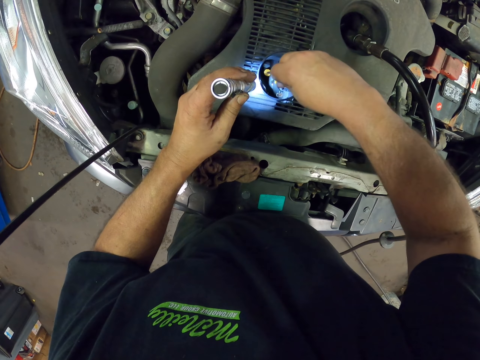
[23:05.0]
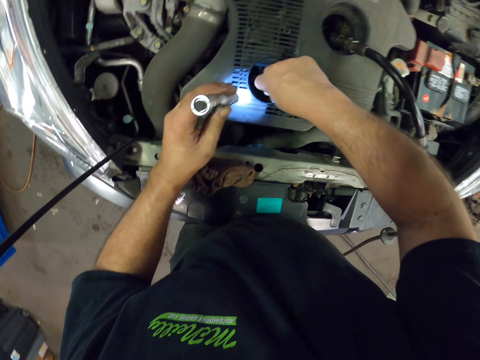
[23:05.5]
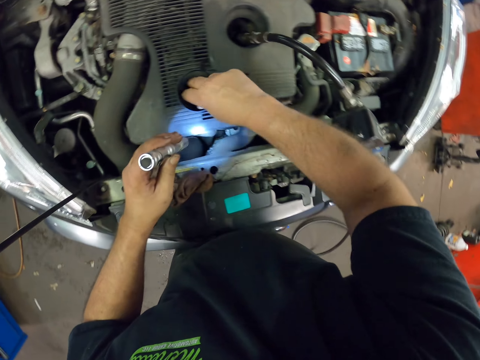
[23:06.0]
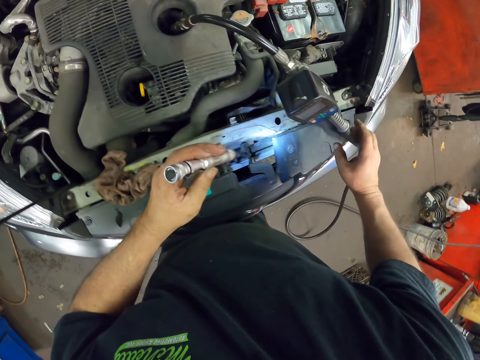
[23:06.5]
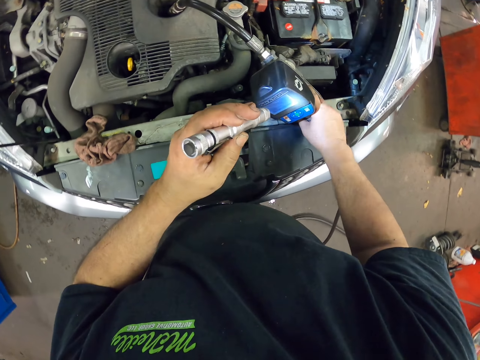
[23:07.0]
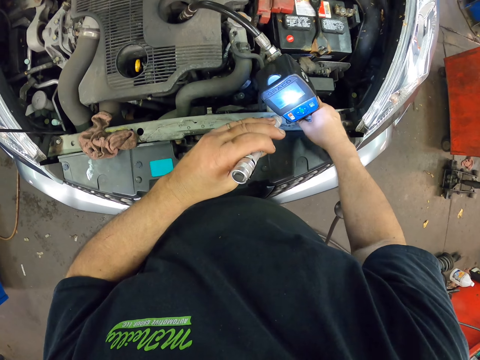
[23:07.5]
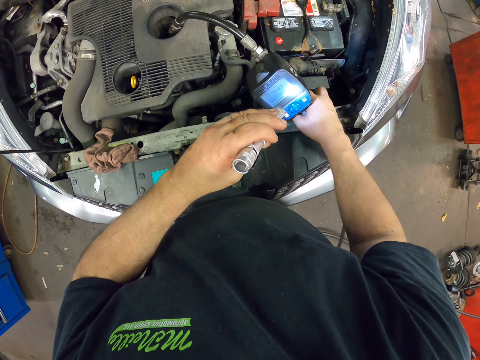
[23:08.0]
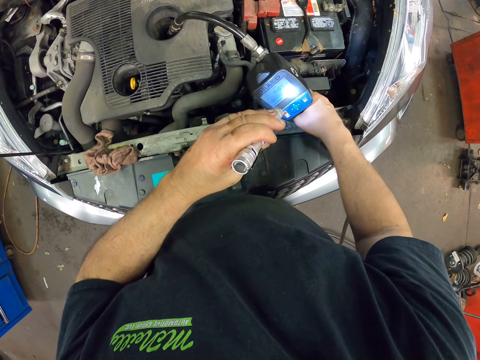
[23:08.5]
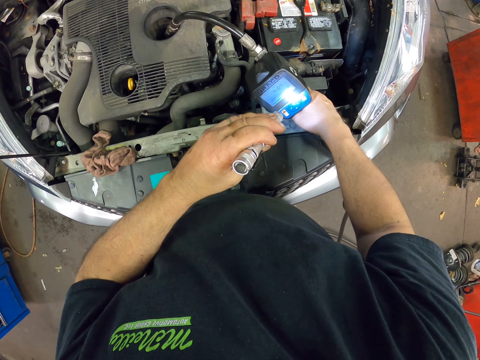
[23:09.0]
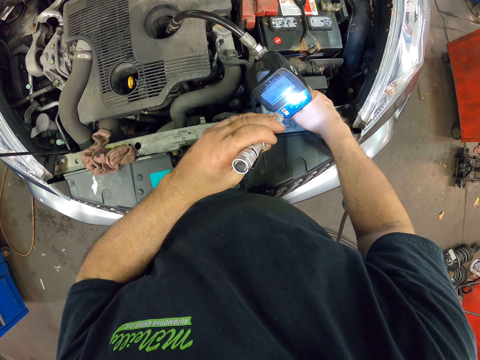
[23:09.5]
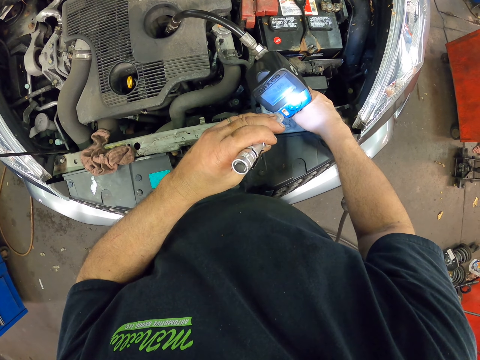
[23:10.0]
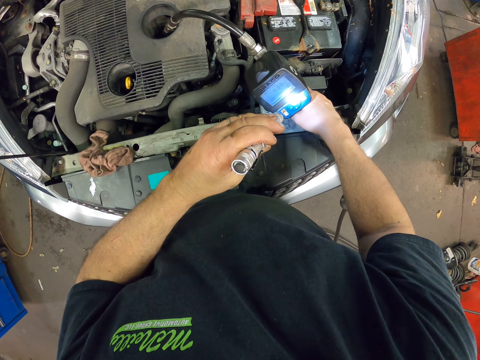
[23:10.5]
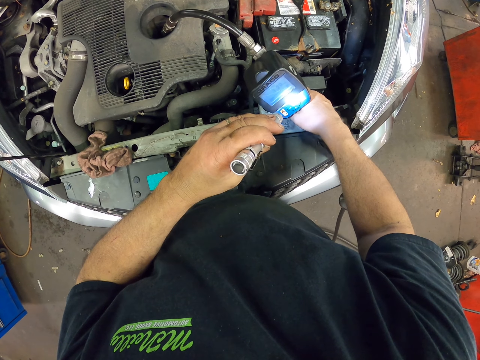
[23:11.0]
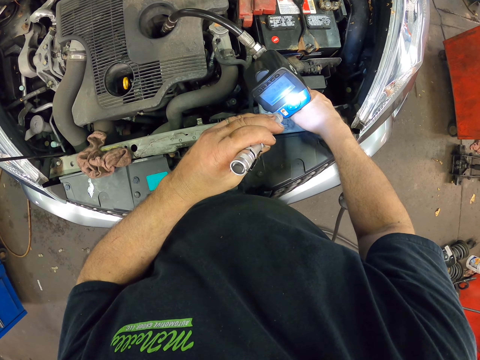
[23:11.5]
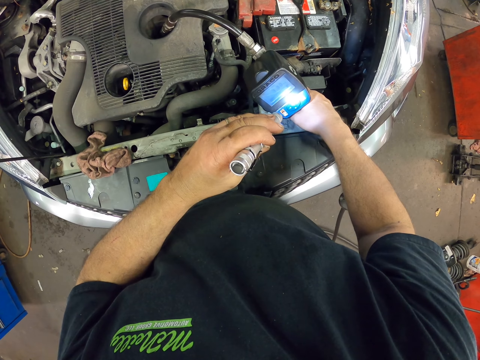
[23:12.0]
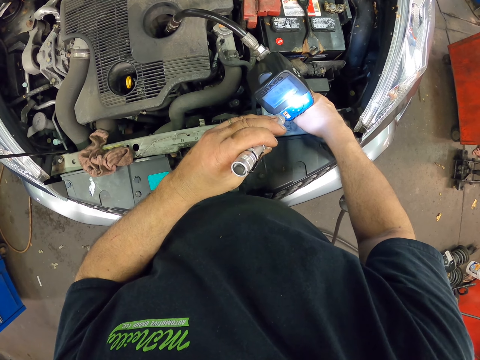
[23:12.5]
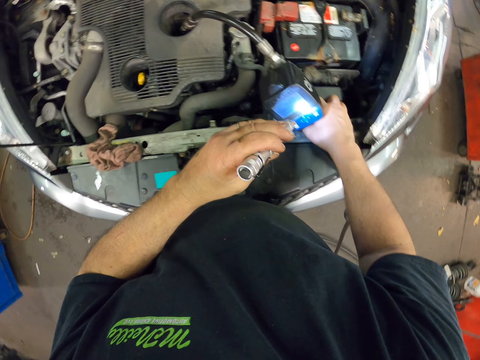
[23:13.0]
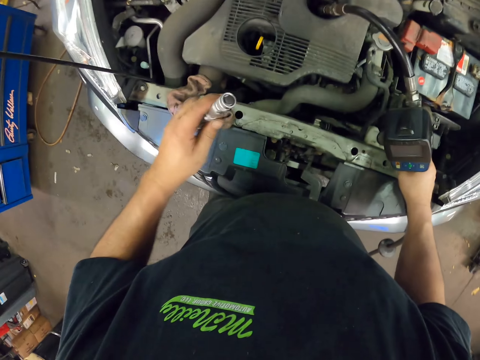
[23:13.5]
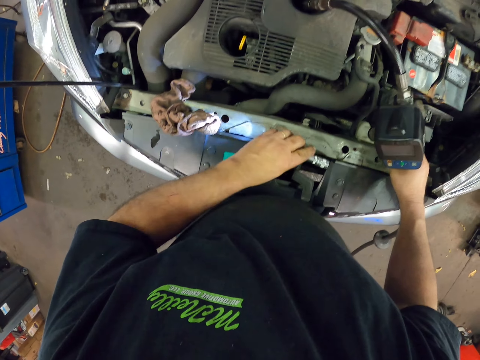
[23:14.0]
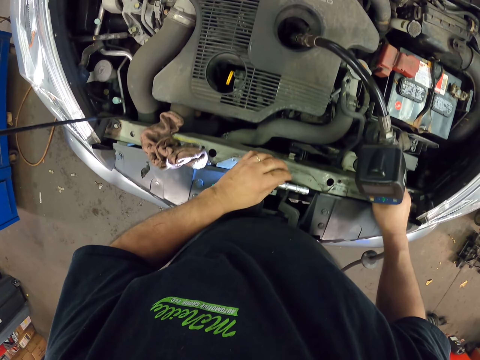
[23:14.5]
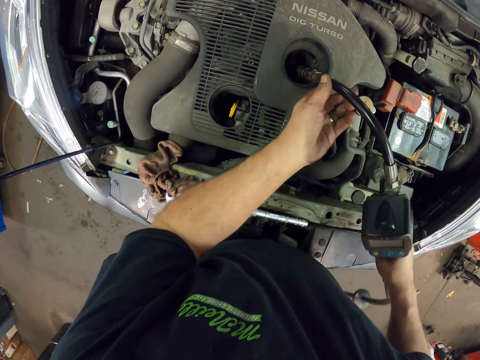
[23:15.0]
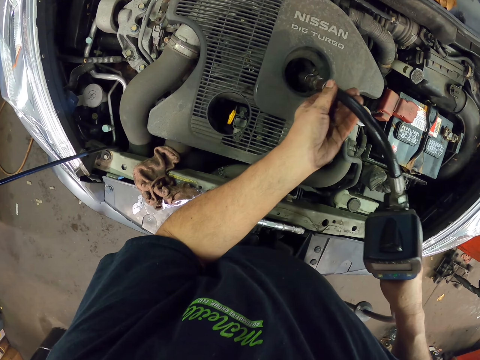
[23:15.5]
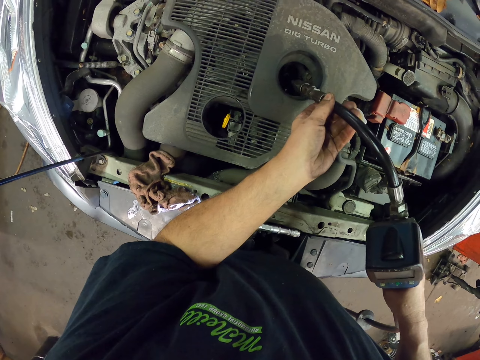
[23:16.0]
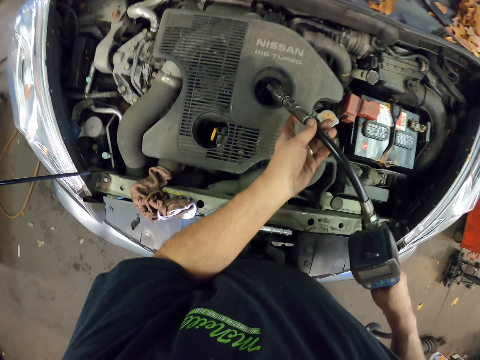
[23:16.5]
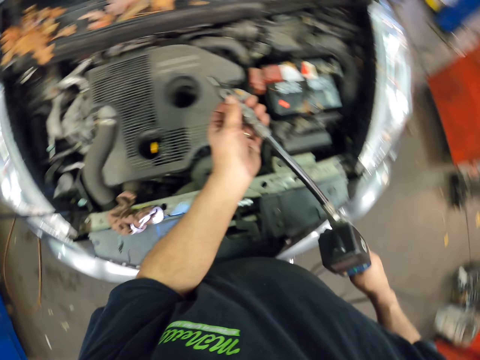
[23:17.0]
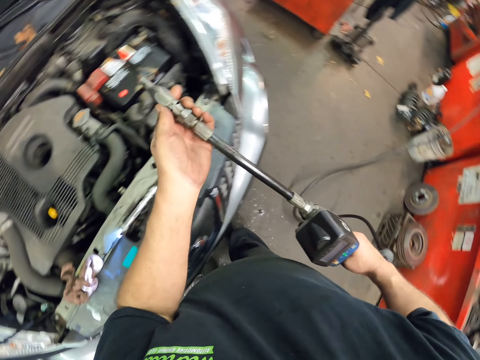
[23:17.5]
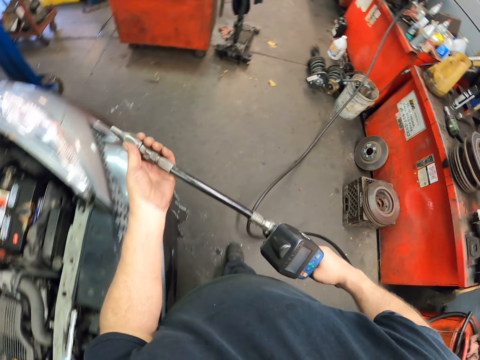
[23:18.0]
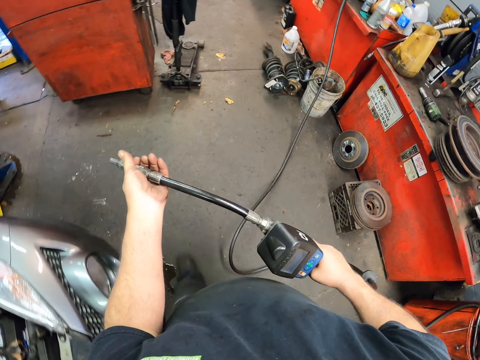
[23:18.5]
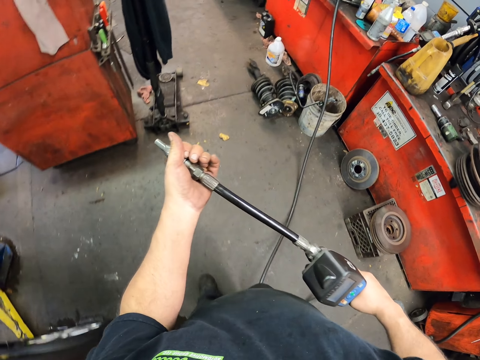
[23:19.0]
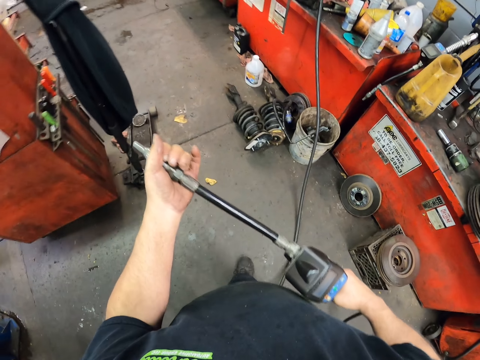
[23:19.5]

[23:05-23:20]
The camera wearer checks the fuel pump. They place the torch on the car. They hold the fuel pump with both hands. They remove the fuel pump from the car tank. They walk around the garage.

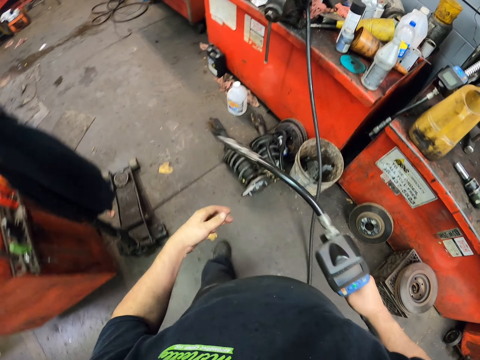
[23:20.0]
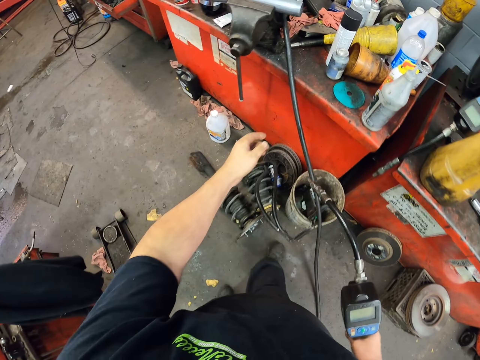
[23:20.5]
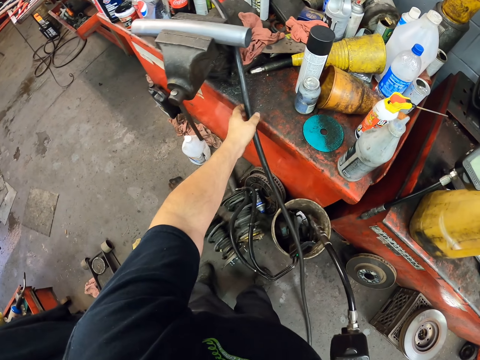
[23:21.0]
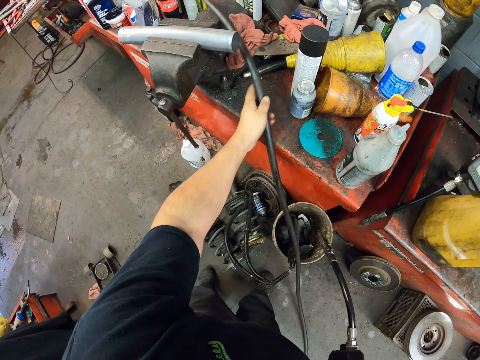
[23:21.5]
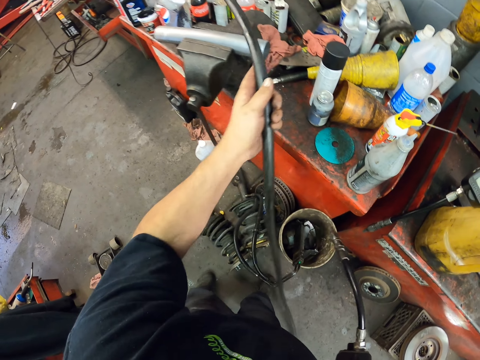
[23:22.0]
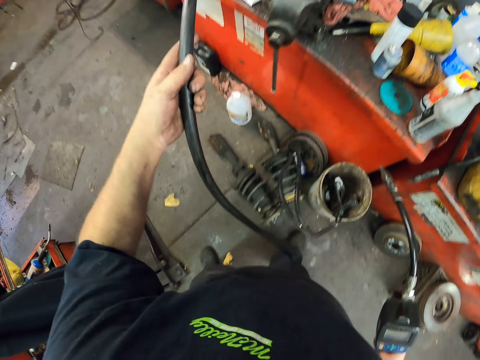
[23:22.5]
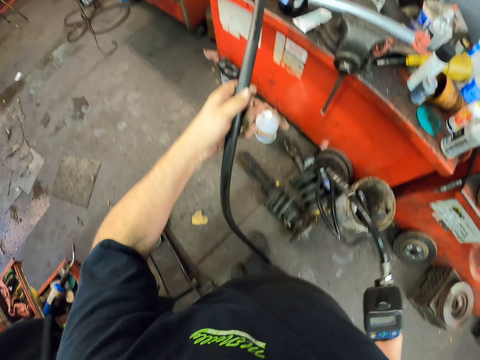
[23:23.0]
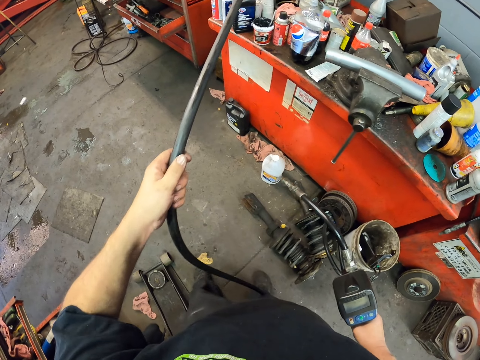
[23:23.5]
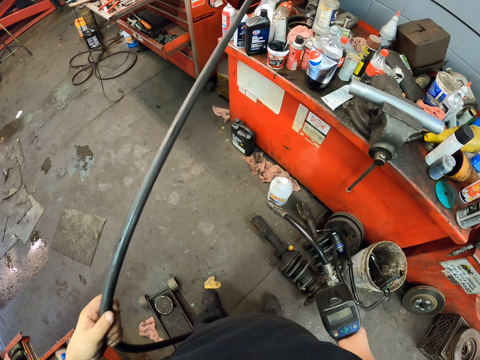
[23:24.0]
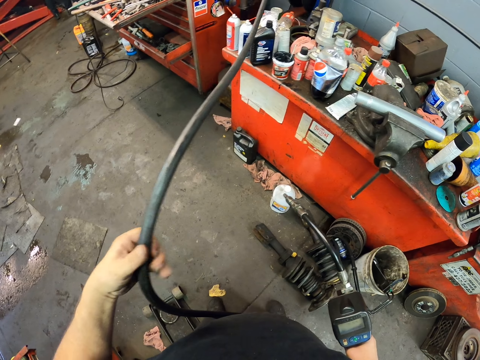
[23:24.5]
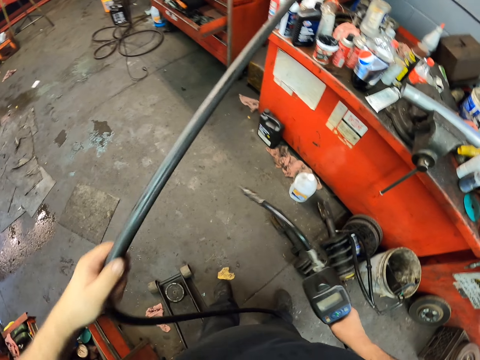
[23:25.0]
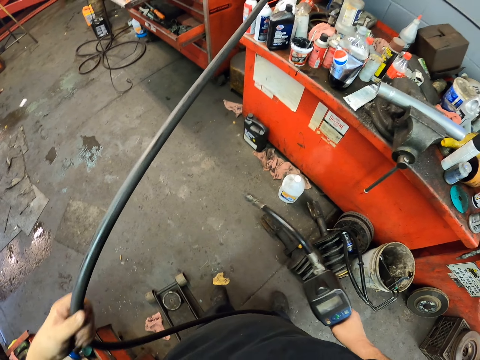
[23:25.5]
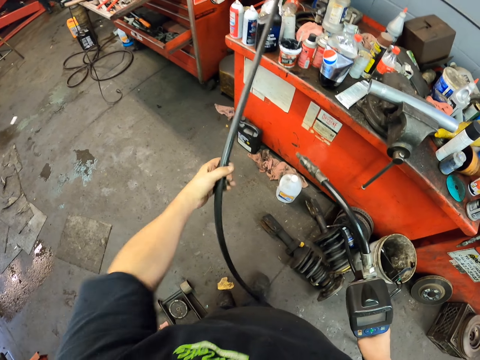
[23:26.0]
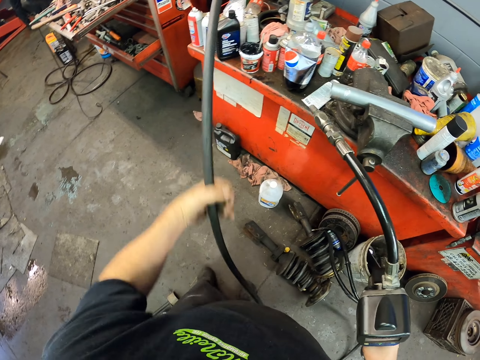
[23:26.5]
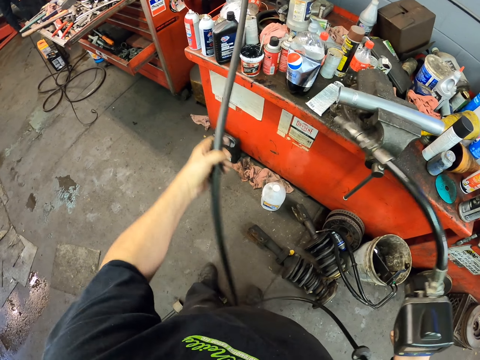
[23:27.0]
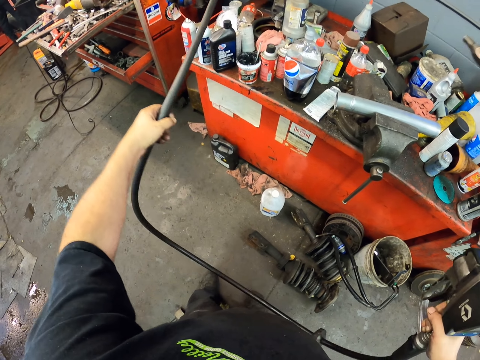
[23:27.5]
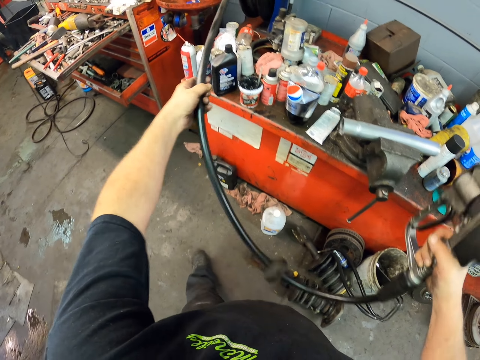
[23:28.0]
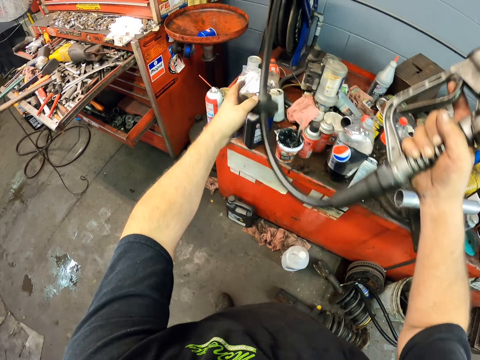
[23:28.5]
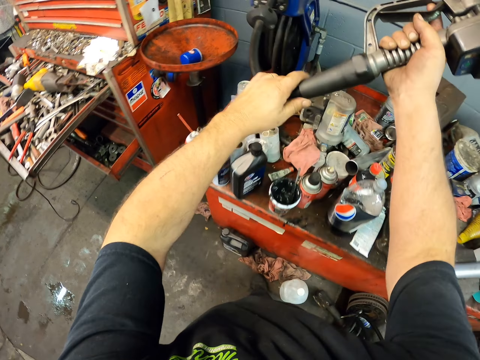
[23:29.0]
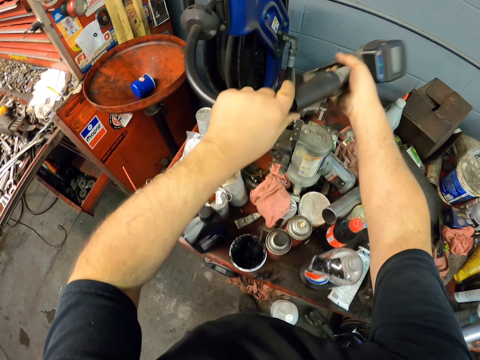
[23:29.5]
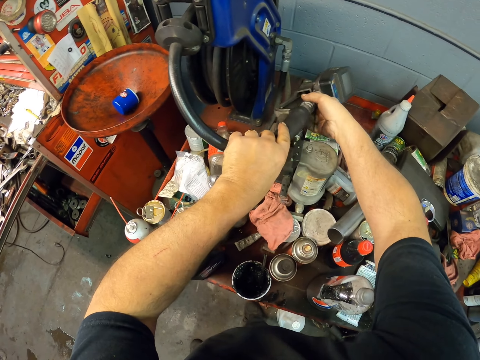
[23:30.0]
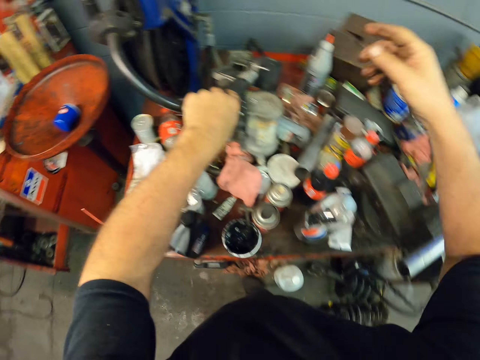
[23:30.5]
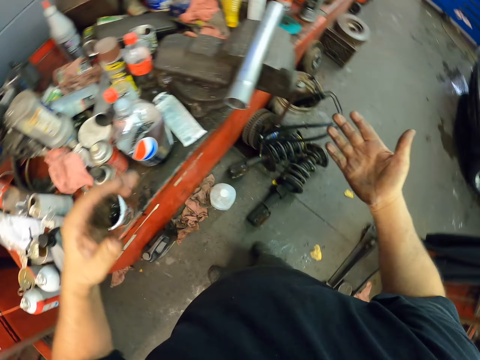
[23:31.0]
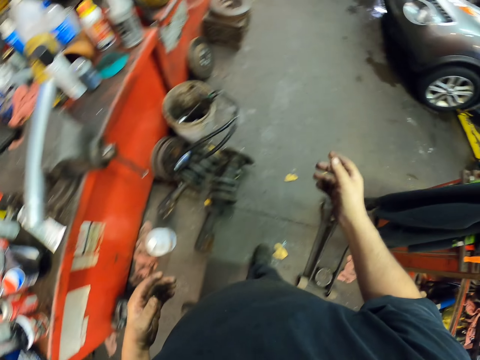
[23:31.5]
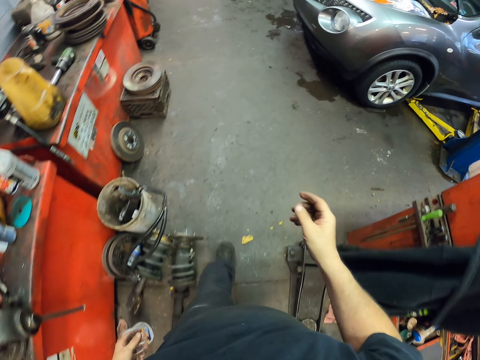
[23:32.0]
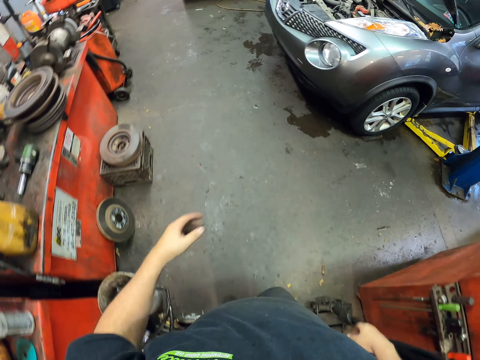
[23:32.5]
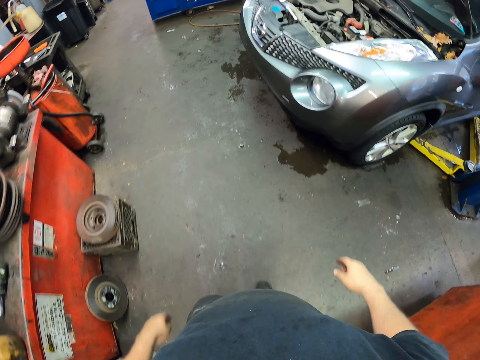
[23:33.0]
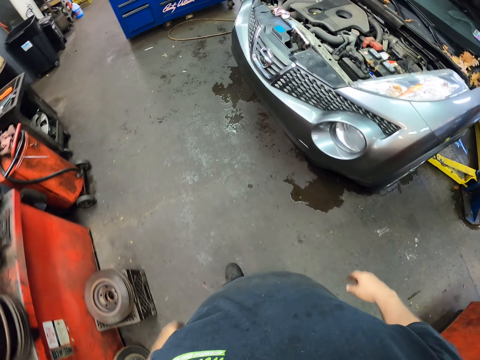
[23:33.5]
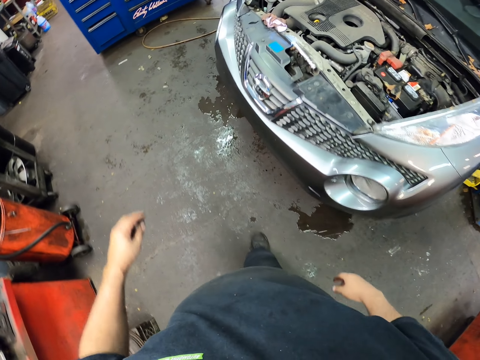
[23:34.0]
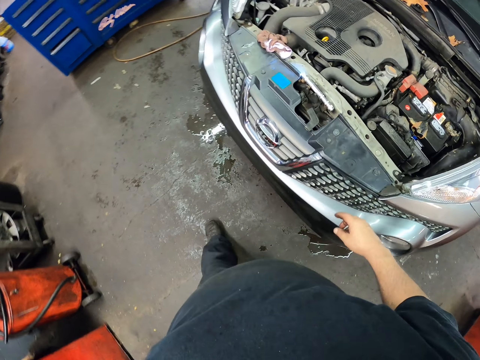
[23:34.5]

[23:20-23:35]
The camera wearer adjusts the pump. They hold the pipe. They pull the pipe with their hand. They put the pipe together. They place the pump head on the table. They walk towards the car.
